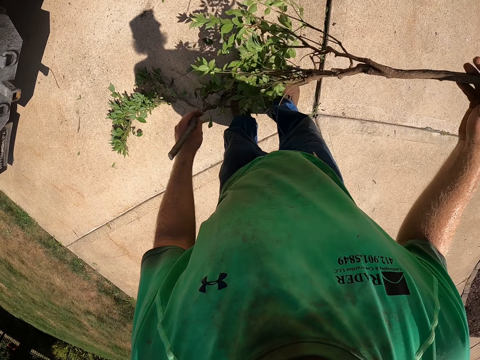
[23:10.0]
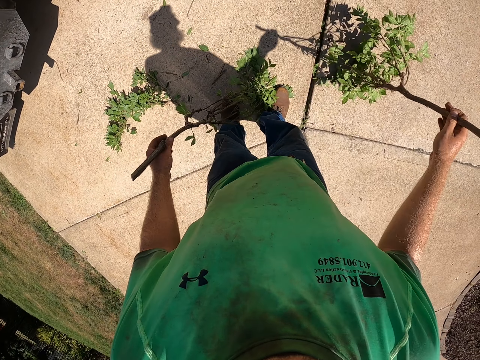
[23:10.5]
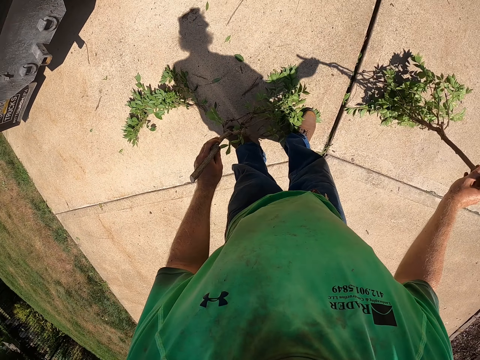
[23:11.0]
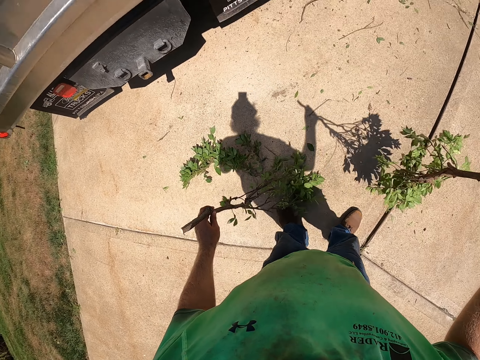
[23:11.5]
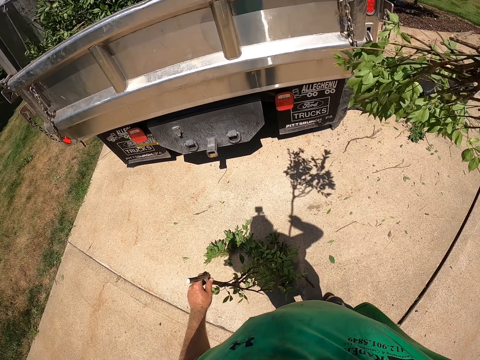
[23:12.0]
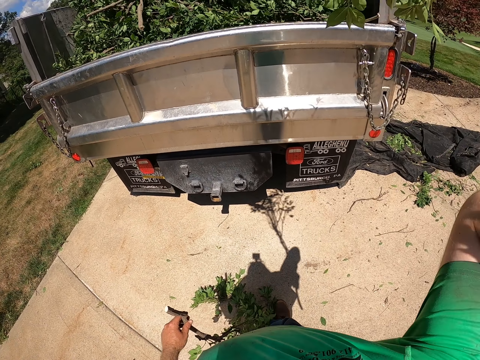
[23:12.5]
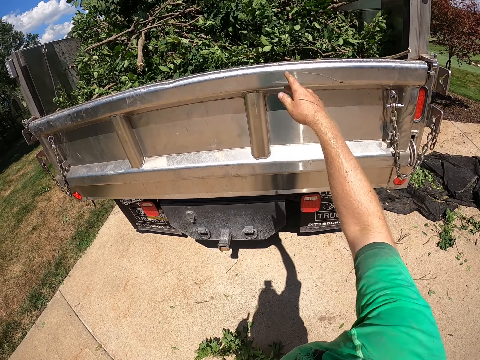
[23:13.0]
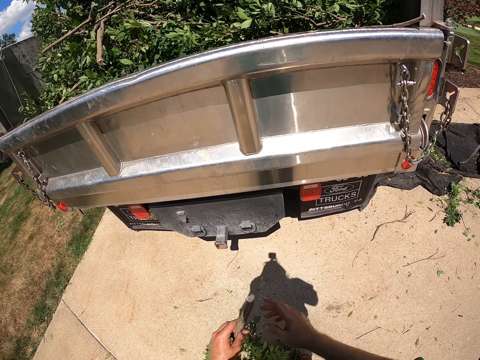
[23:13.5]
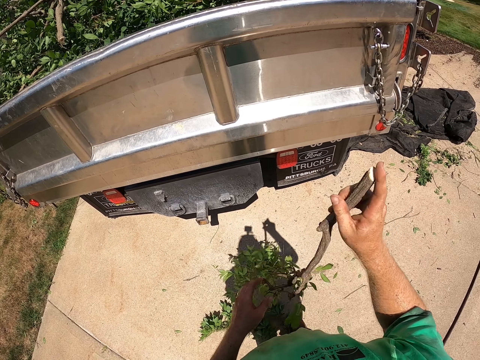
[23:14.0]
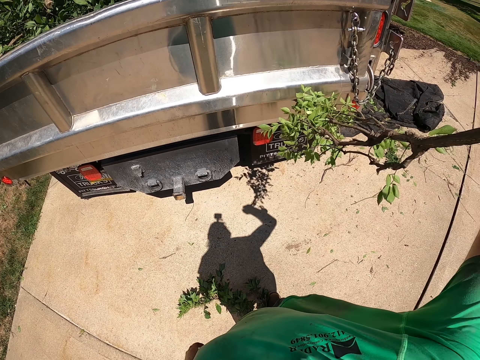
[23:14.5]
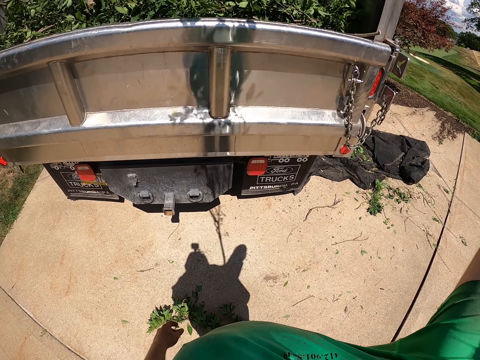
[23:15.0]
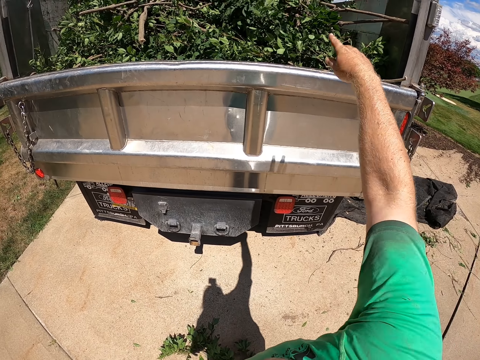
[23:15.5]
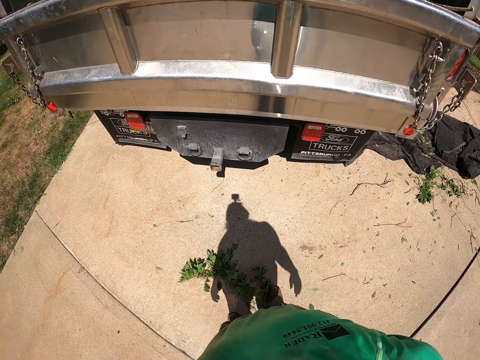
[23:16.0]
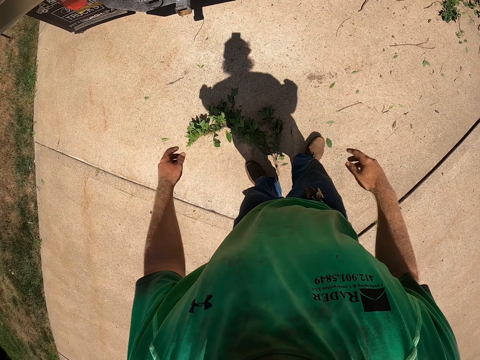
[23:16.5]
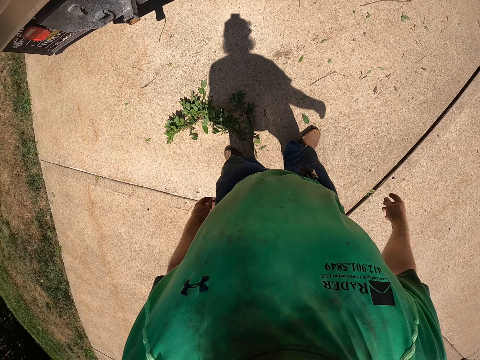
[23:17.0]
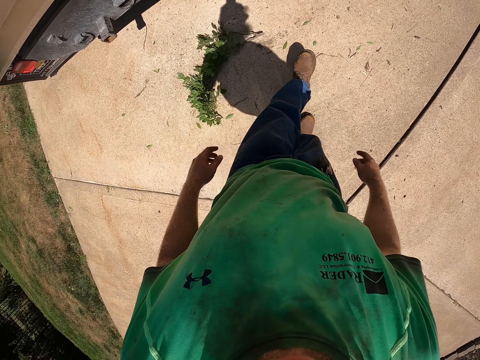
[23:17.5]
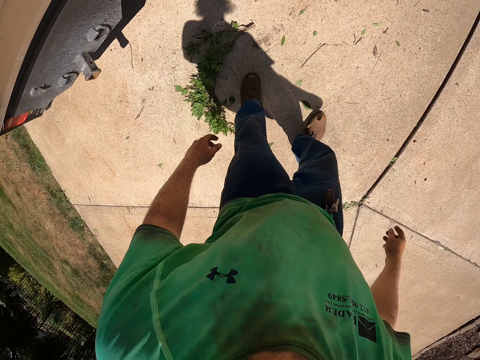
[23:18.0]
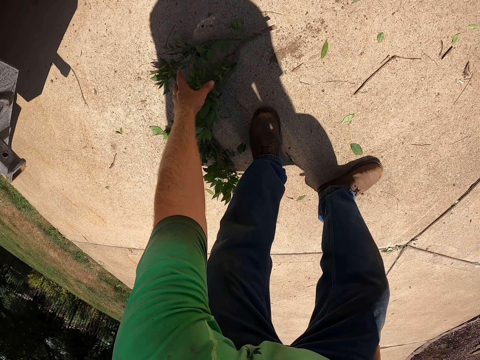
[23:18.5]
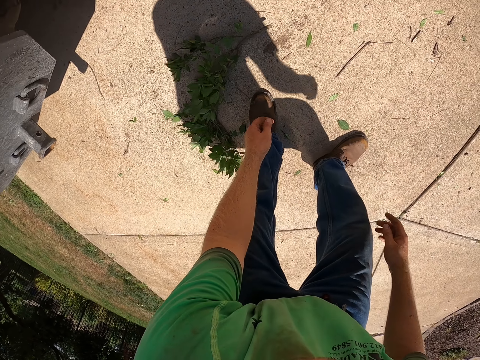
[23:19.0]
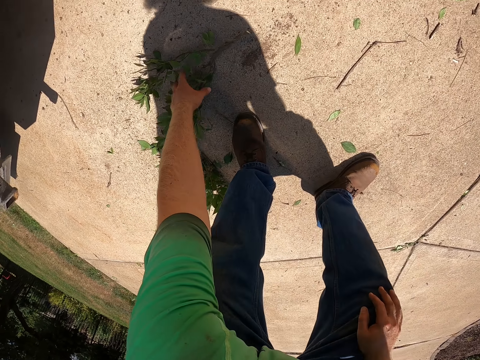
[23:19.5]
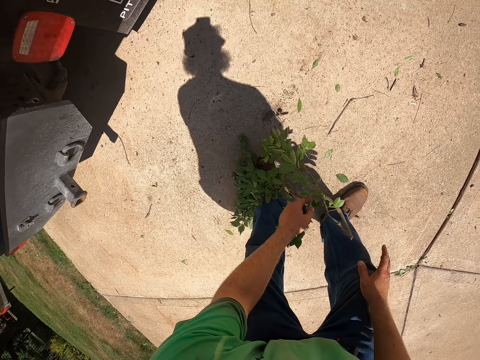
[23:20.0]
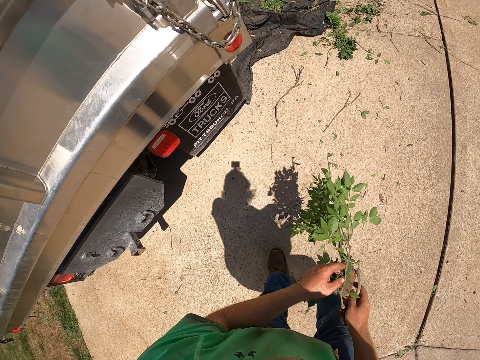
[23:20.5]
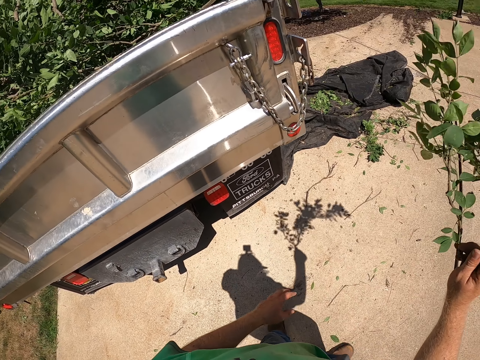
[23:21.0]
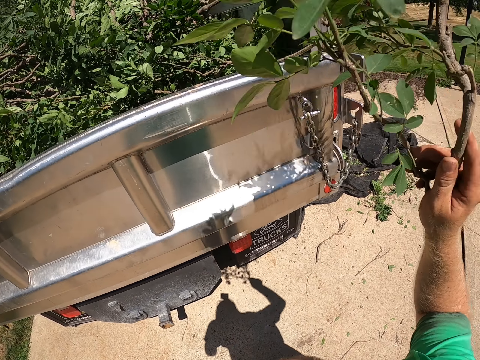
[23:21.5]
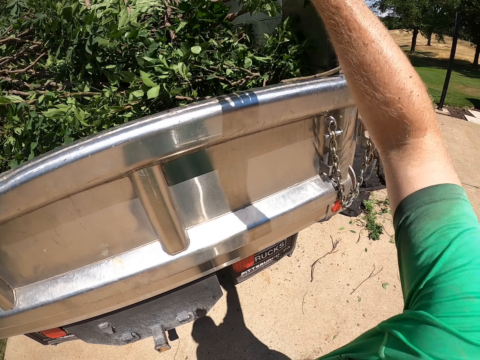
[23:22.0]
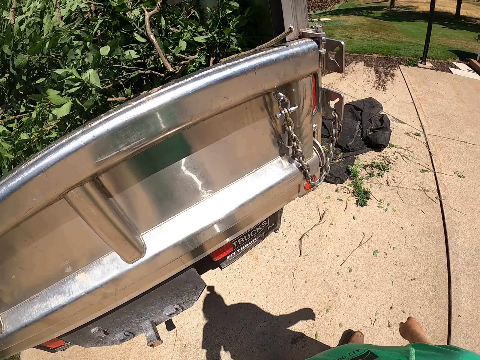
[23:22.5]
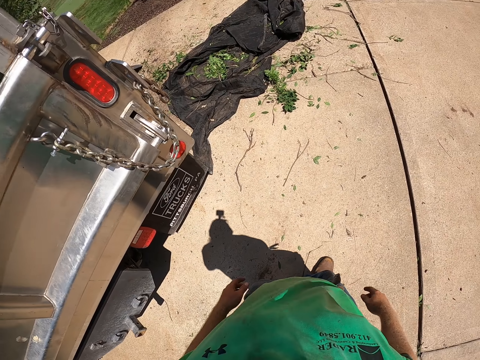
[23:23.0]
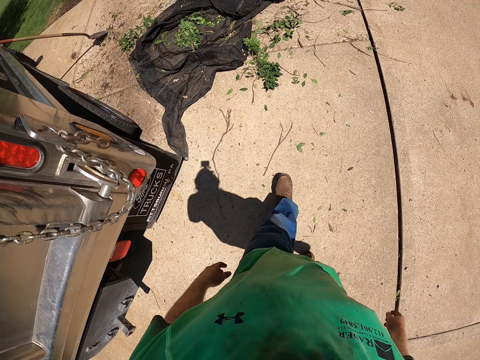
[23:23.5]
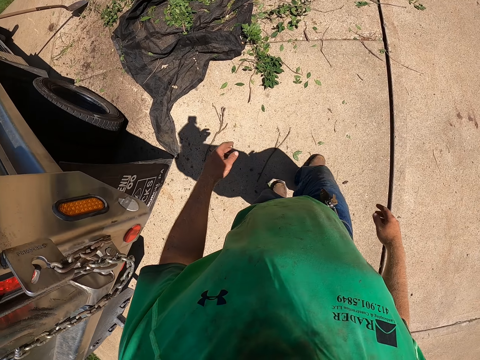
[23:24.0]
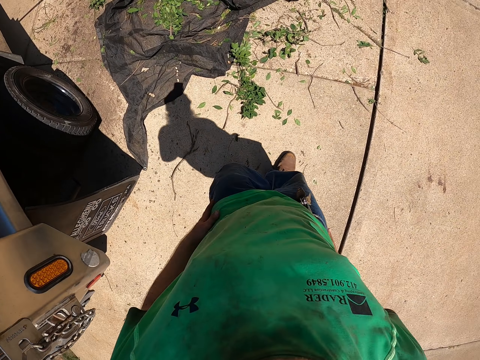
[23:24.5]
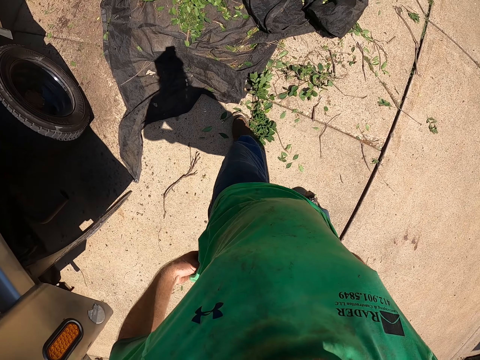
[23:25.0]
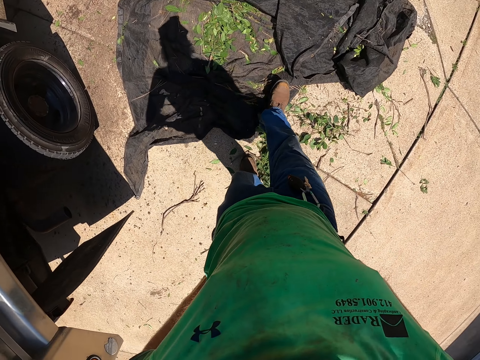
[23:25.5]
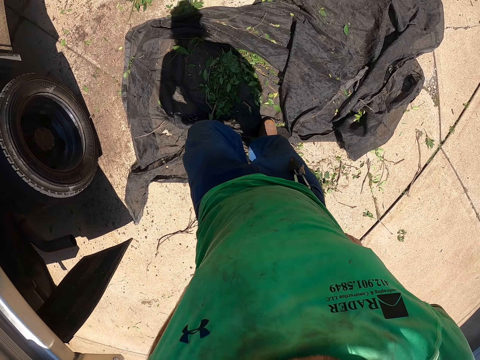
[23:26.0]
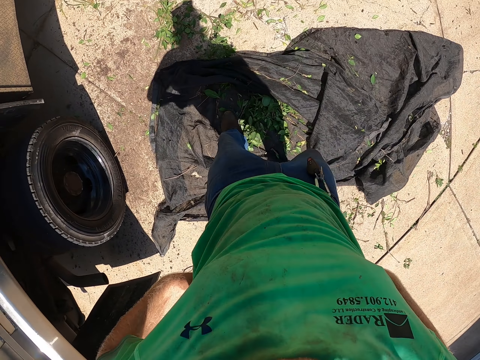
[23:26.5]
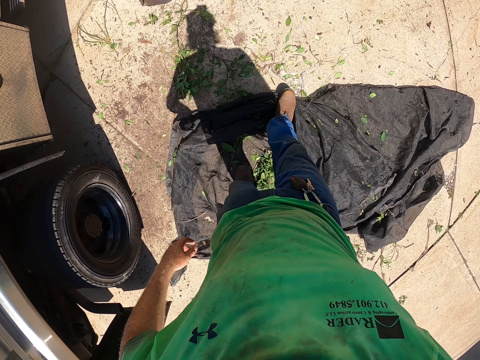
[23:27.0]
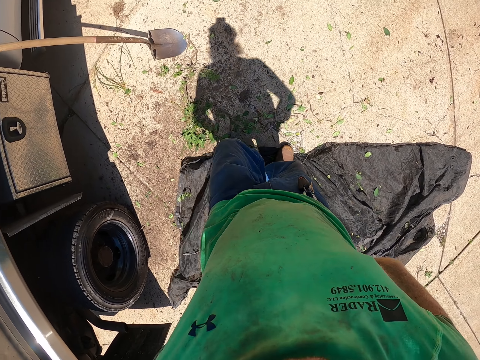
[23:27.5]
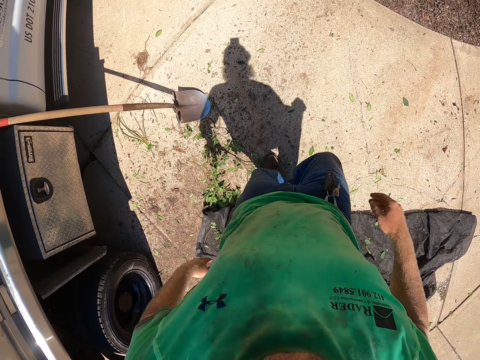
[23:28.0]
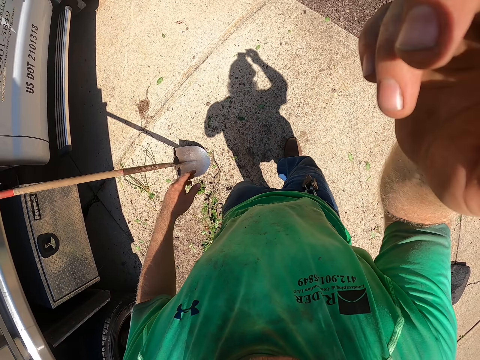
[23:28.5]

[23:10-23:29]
The camera wearer takes a tree branch in his left hand with his right hand. He places the tree branch in his right hand on the ground. He throws the tree branch in his right hand into the truck. He passes the tree branch in his left hand to his right hand. He throws the tree branch in his right hand into the truck. He kicks a tree branch on the ground with a boot on his left leg. He takes the tree branch from the ground with his left hand. He passes the tree branch in his left hand to his right hand. He throws the tree branch in his right hand into the truck. He adjusts his trousers with both hands. He walks. He adjusts a camera on his head with his right hand.
